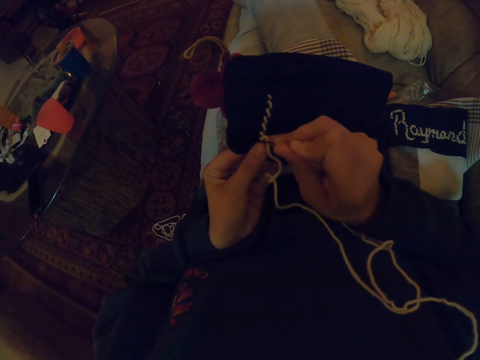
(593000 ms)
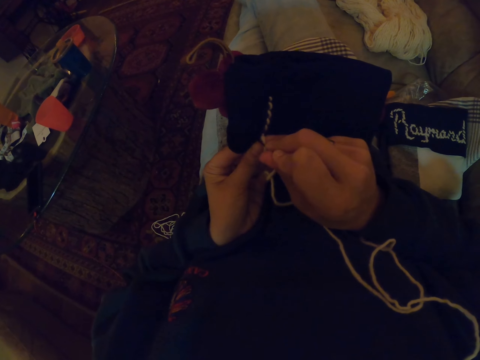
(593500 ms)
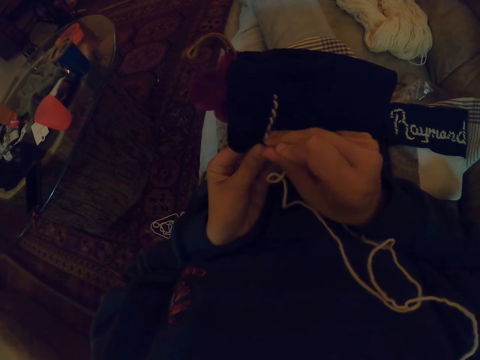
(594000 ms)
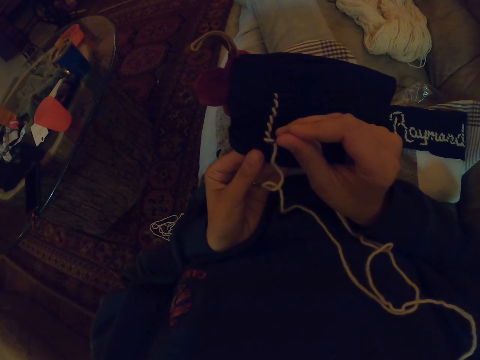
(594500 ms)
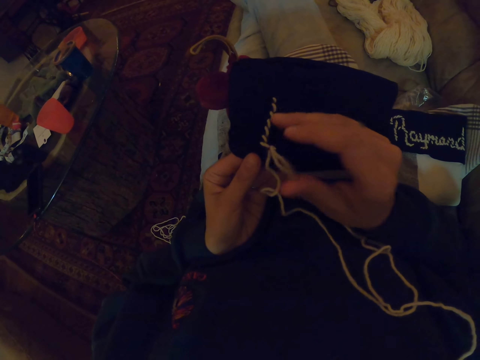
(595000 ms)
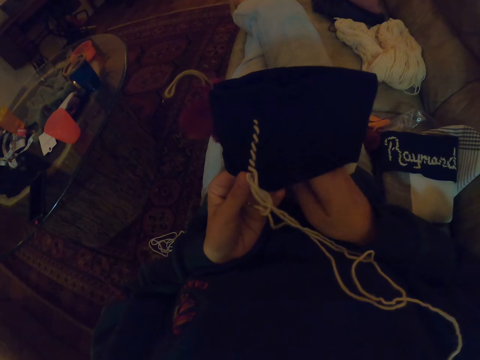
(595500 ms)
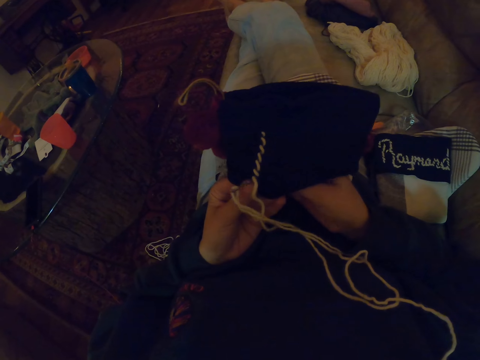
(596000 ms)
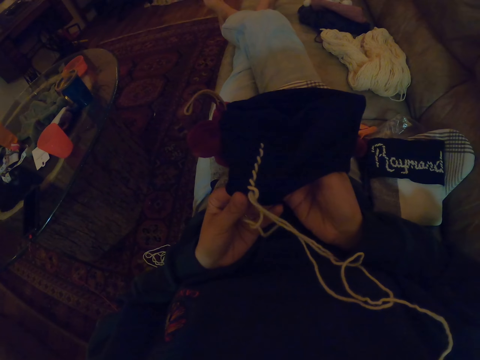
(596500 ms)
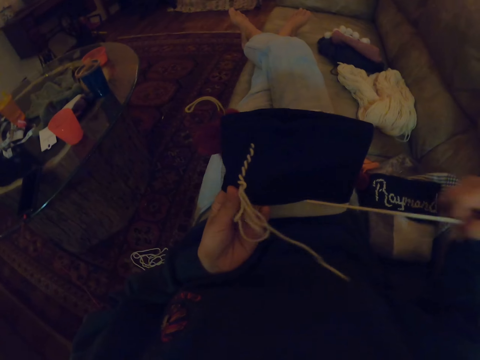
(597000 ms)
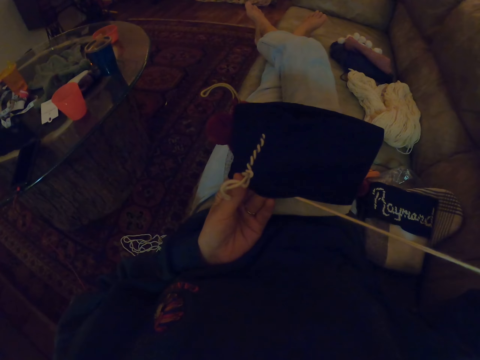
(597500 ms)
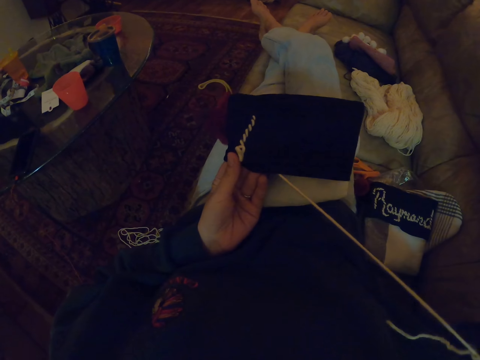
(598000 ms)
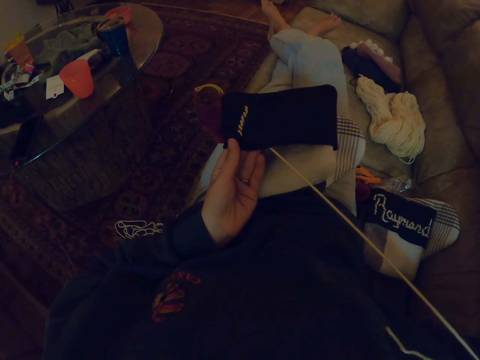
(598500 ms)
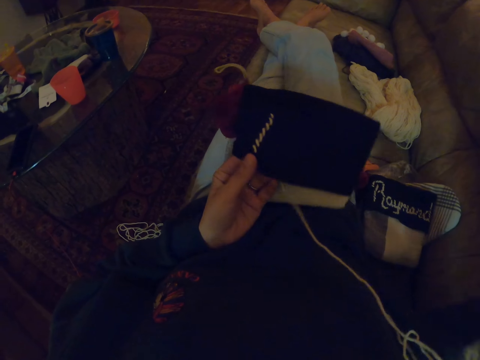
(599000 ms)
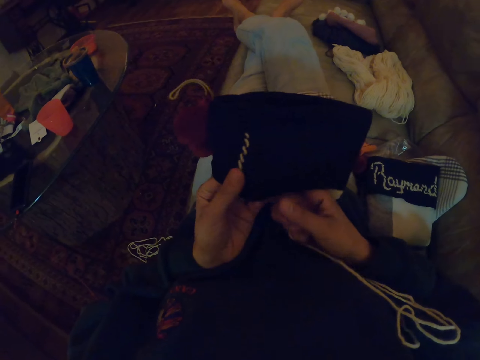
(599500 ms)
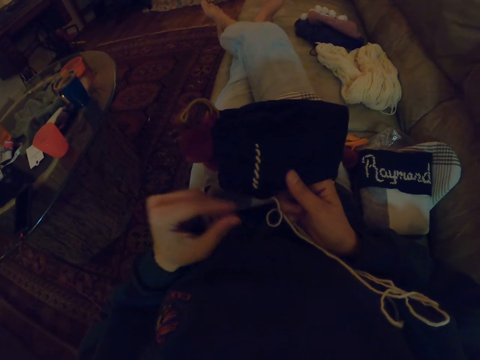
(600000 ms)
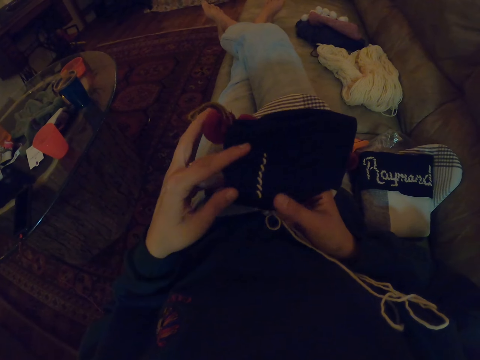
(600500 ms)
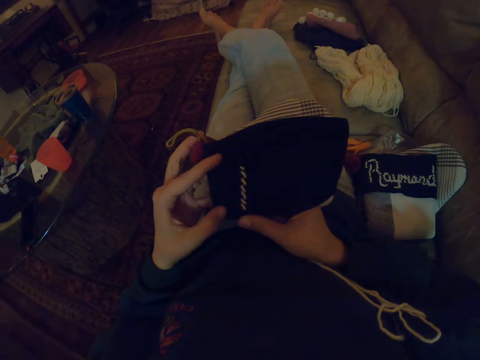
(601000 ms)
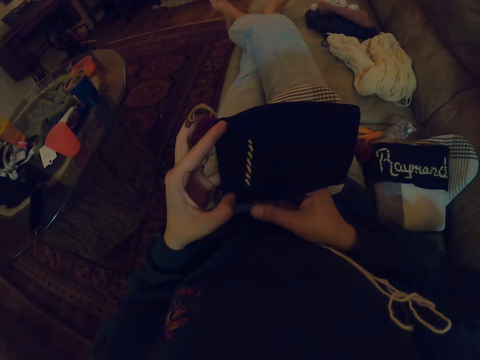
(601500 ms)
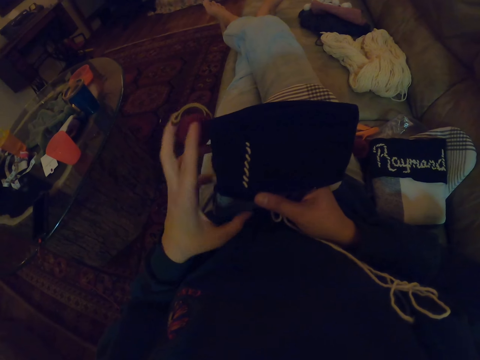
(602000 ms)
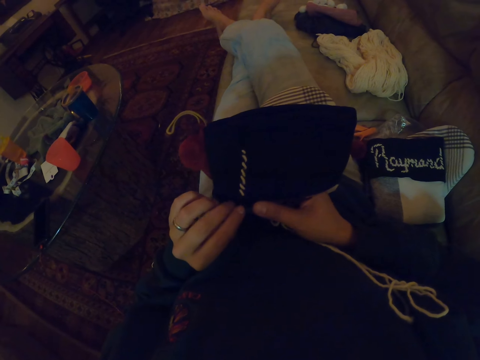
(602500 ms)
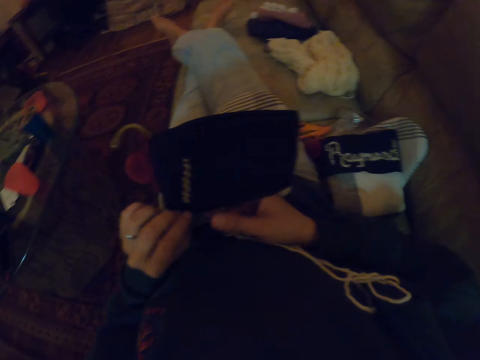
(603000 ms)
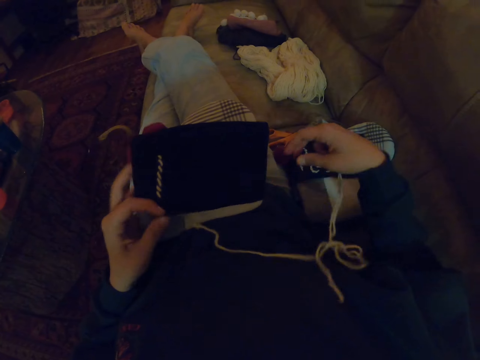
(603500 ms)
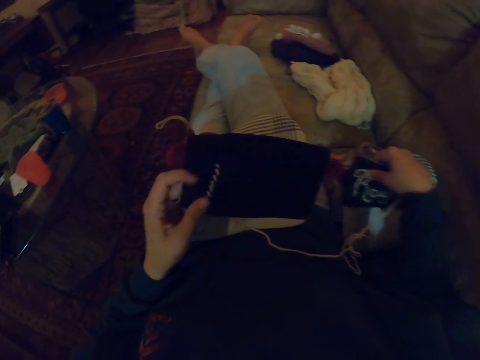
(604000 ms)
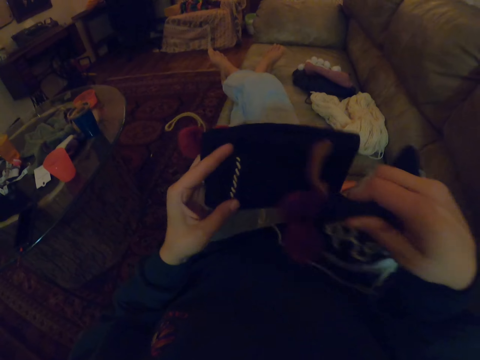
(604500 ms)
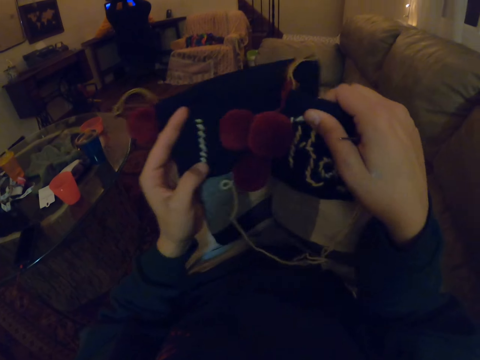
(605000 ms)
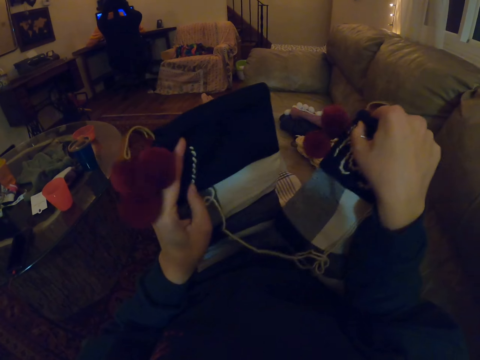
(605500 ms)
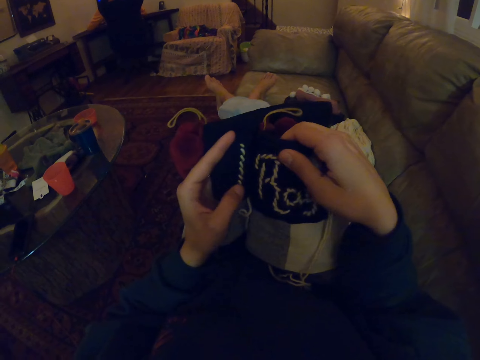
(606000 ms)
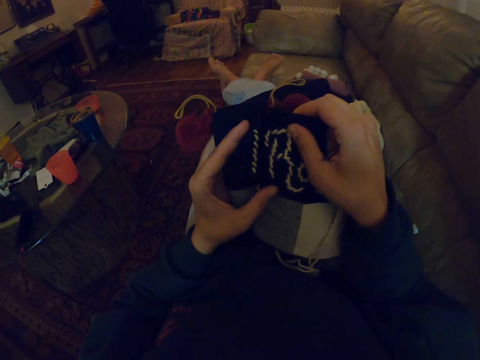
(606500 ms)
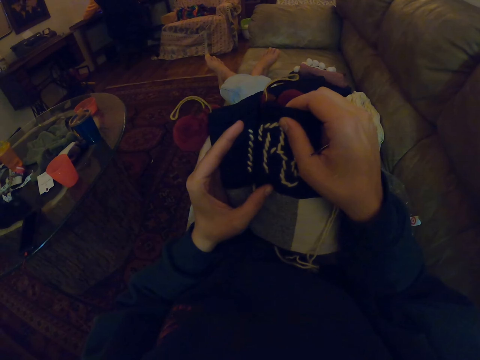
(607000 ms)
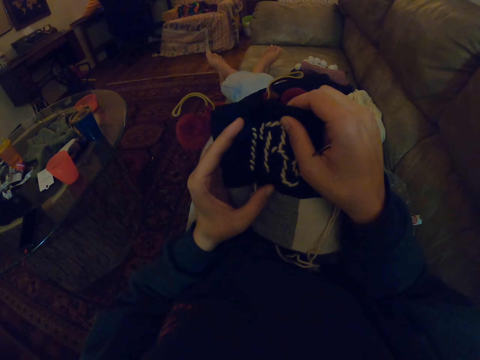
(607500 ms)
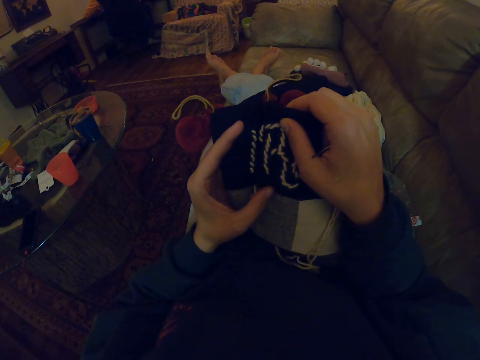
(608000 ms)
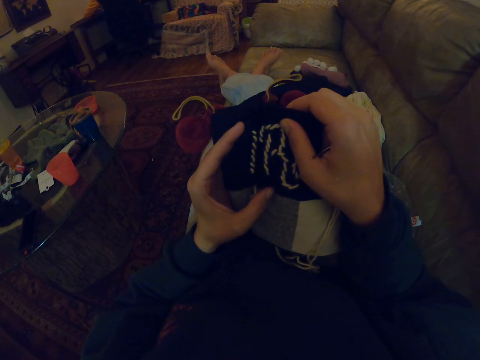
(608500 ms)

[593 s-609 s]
The camera wearer knits using a crochet. They pull the crochet and pull the string. They pick up another woolen fabric and compare the woolen fabrics.

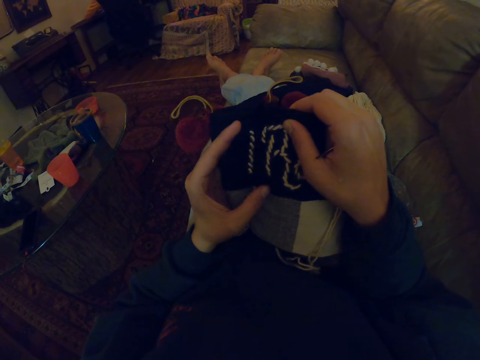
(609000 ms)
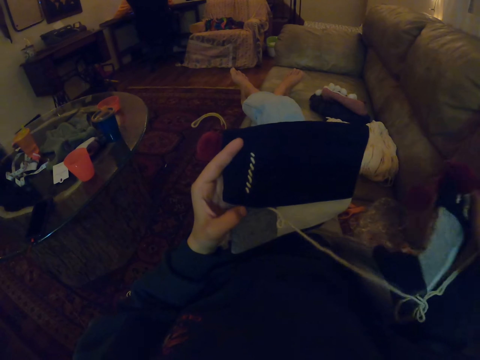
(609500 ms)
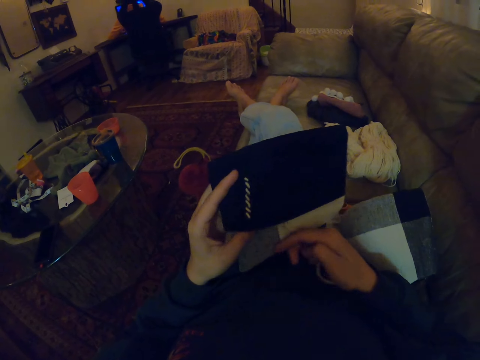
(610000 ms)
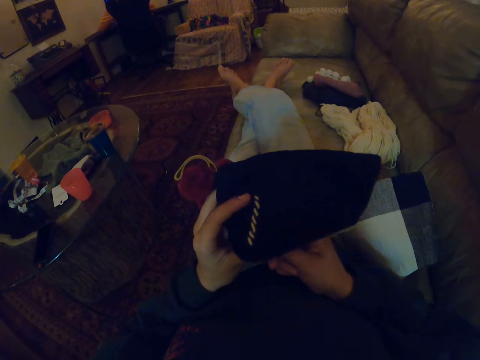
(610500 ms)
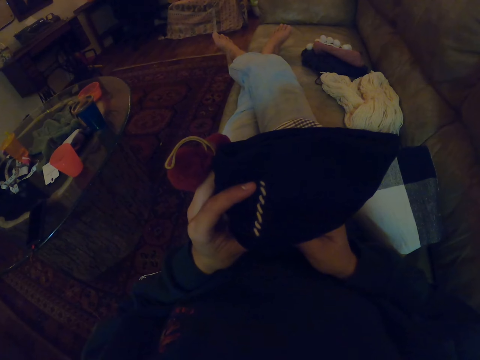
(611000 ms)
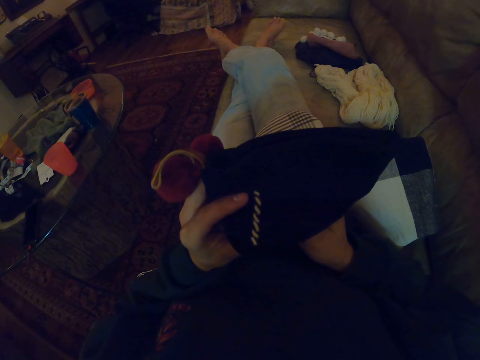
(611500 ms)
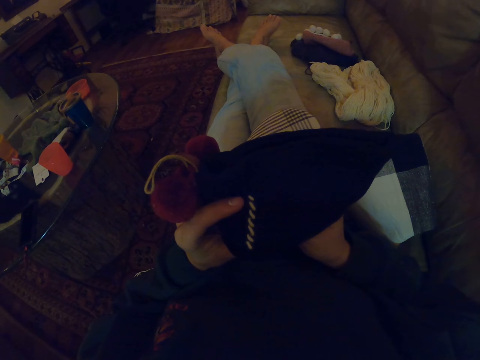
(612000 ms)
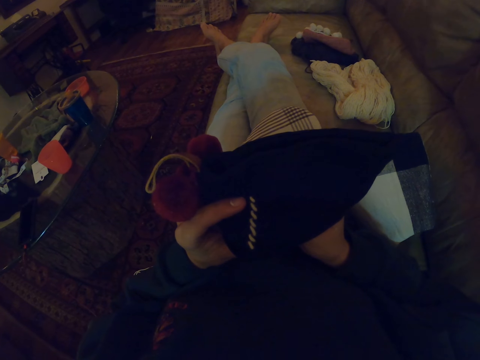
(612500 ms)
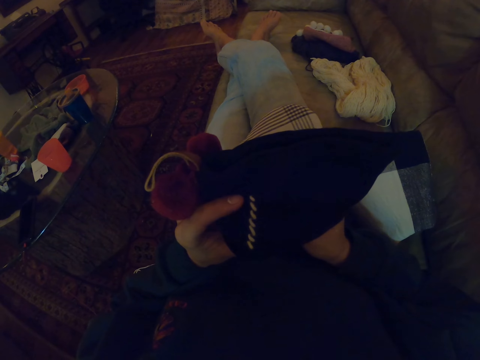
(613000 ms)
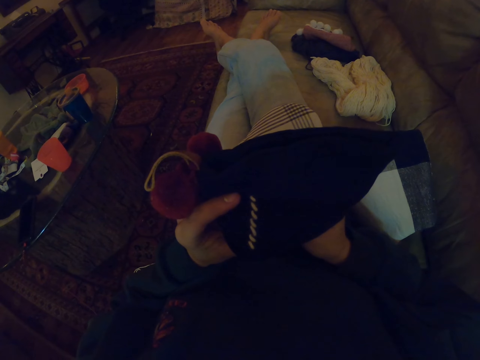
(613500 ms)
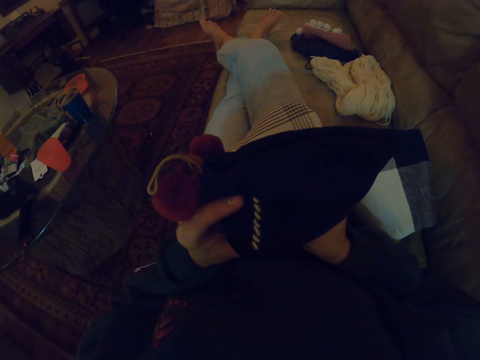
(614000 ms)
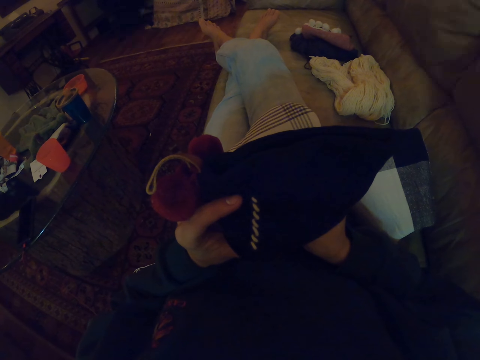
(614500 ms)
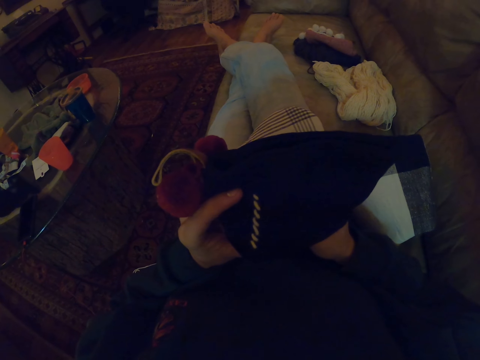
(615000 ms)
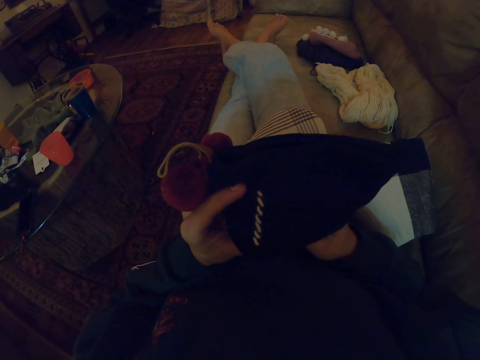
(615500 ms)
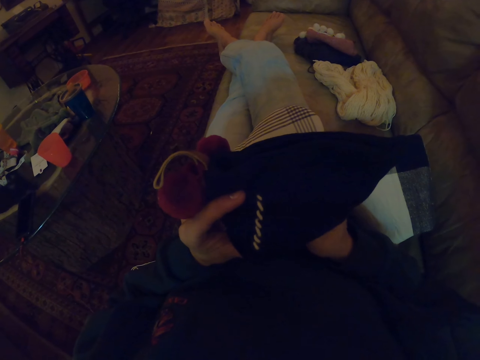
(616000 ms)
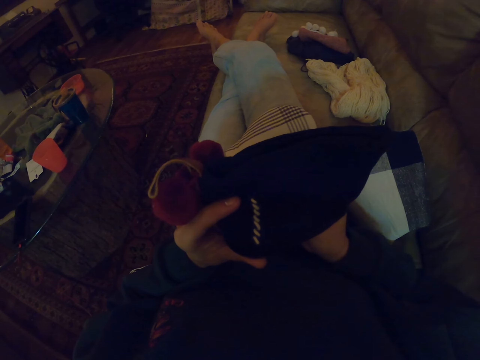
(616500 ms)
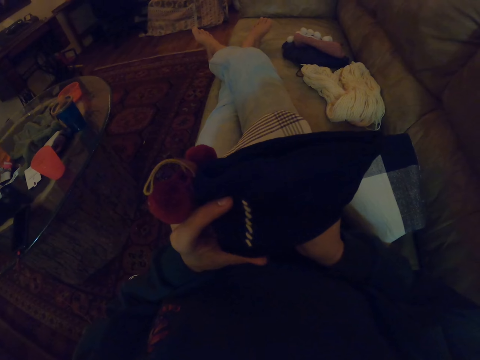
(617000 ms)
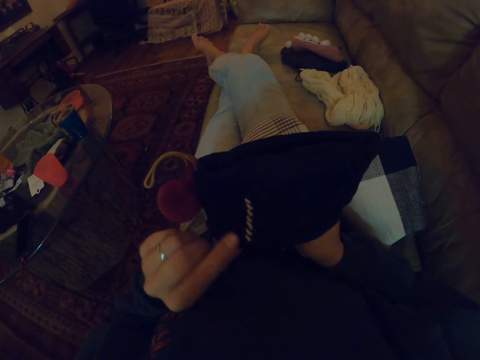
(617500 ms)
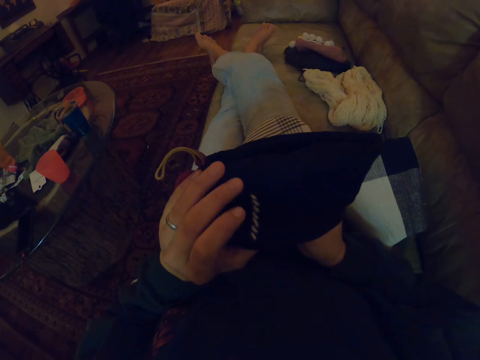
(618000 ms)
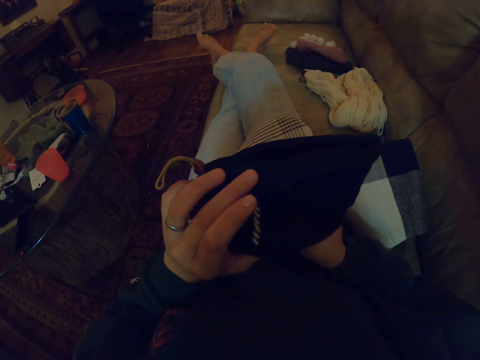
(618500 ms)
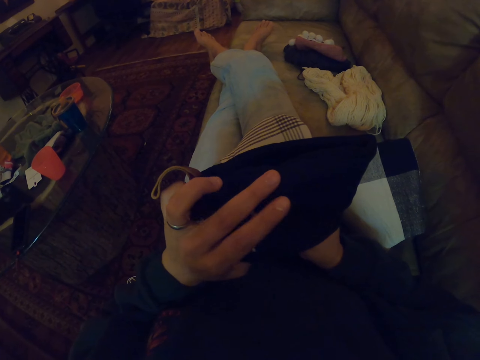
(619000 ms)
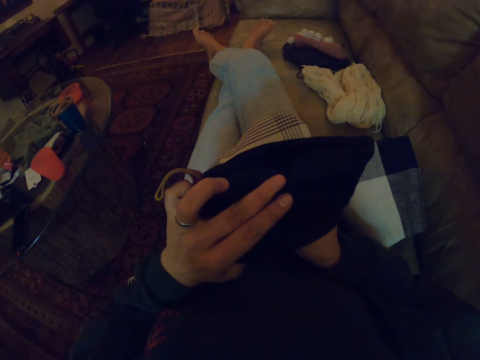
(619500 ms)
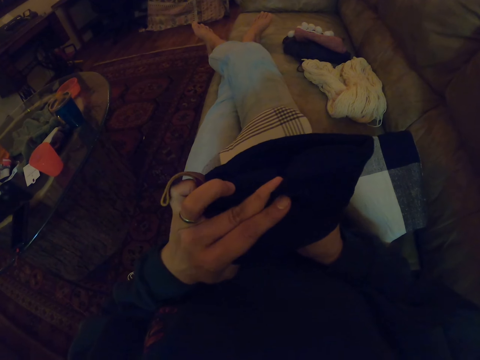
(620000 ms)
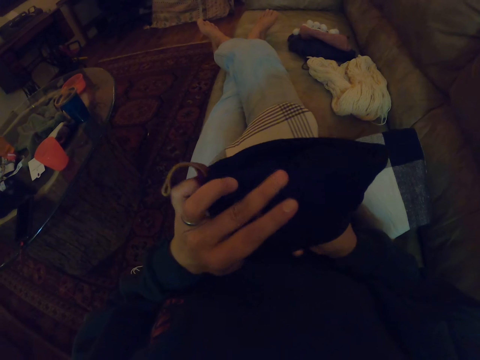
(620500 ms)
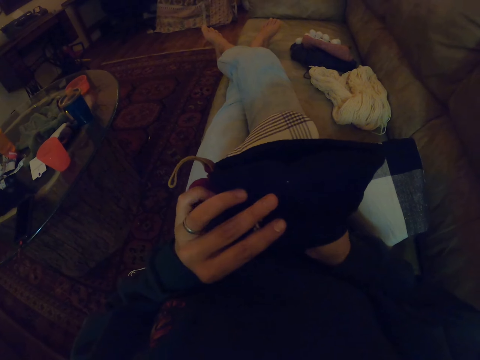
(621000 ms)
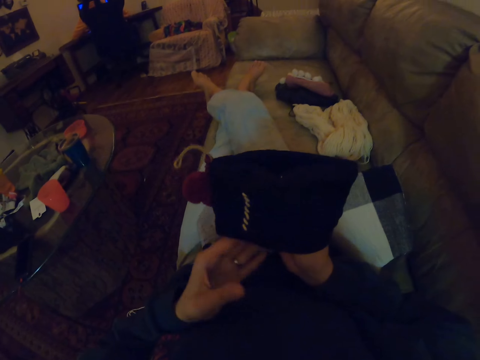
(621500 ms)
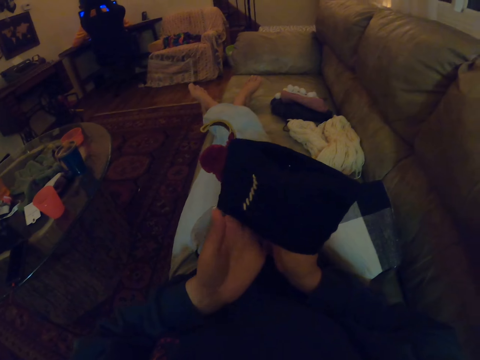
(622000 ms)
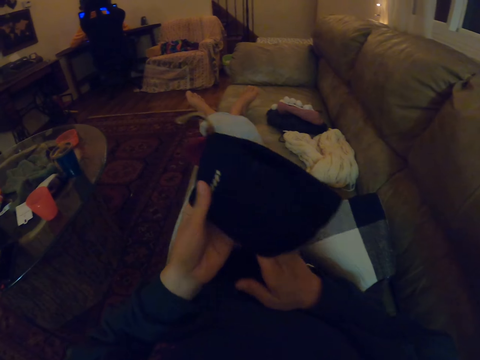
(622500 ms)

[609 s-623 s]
The camera wearer puts the woolen fabric aside. They knit the woolen fabric with thread and needle. They knit using a crochet.
